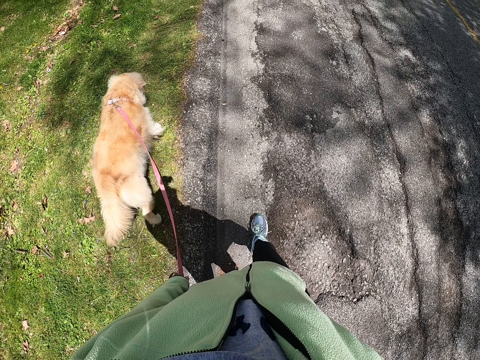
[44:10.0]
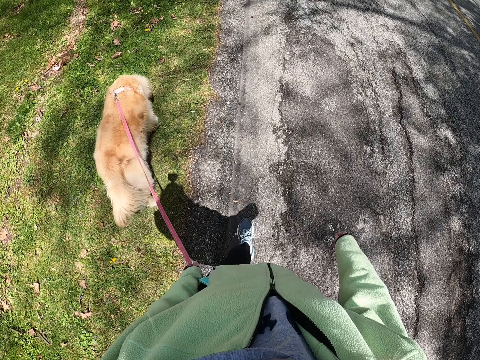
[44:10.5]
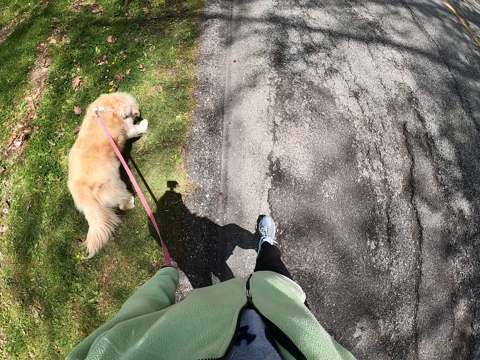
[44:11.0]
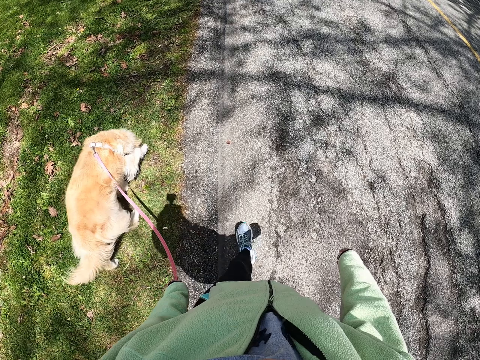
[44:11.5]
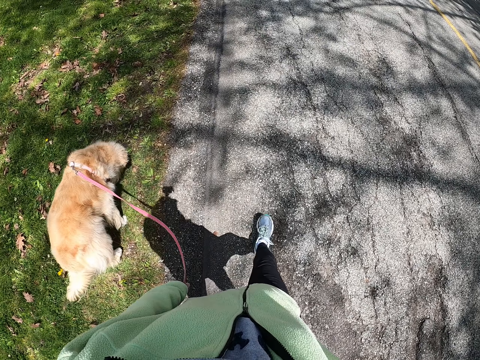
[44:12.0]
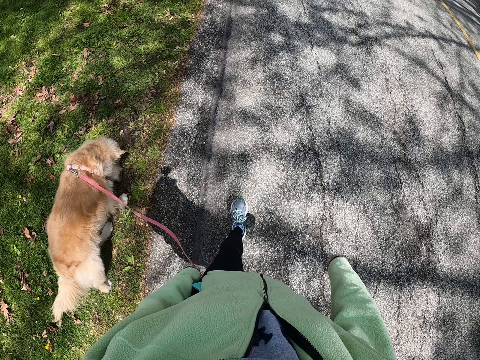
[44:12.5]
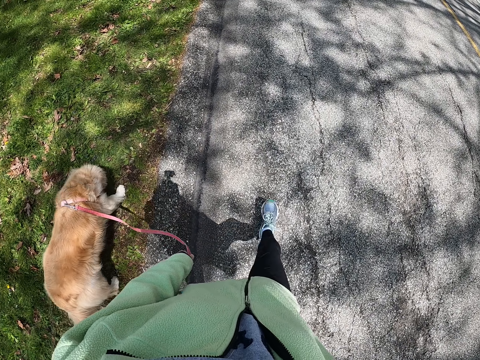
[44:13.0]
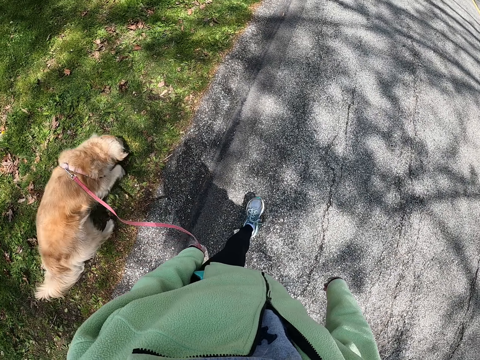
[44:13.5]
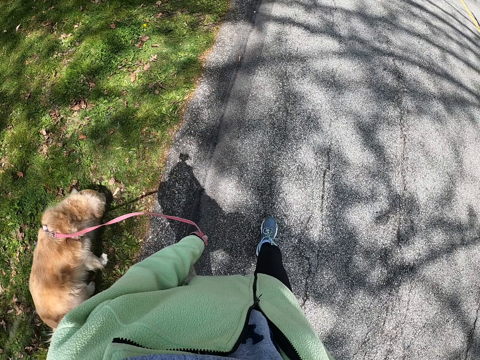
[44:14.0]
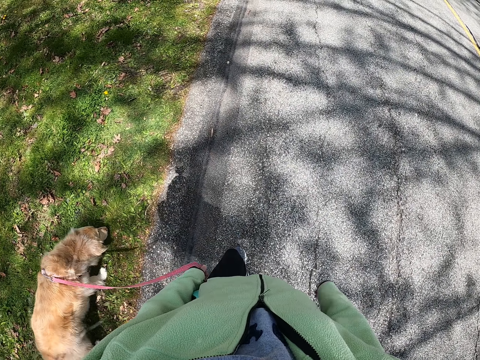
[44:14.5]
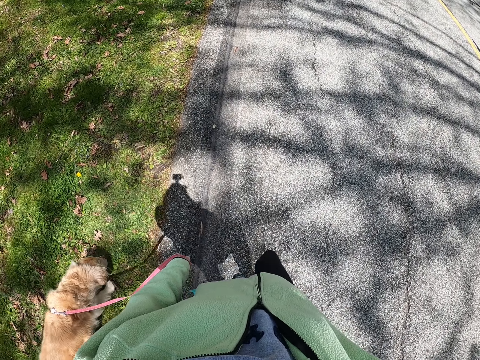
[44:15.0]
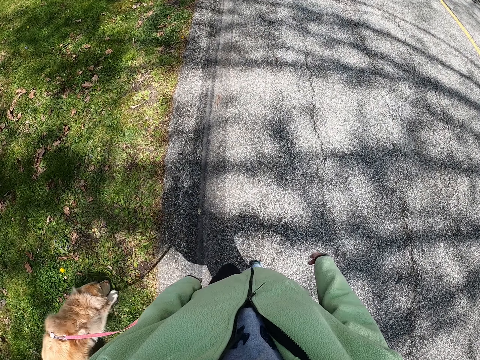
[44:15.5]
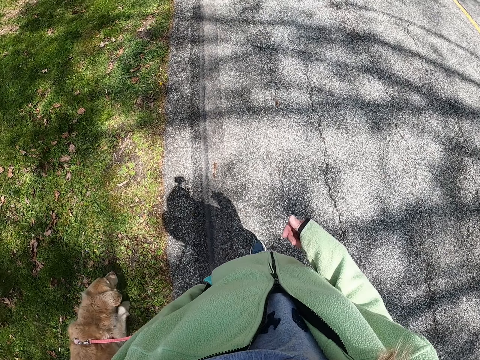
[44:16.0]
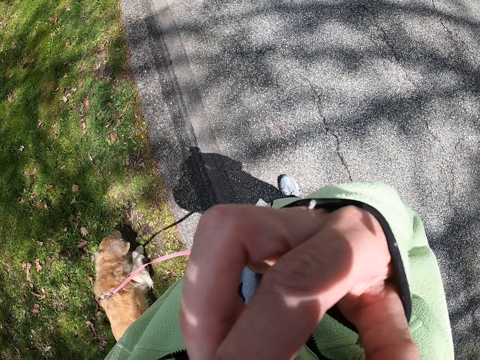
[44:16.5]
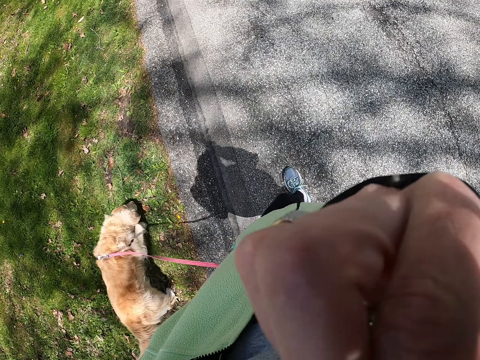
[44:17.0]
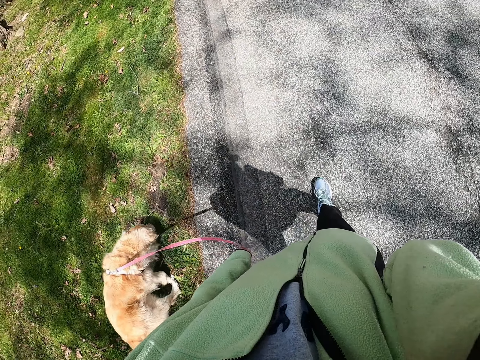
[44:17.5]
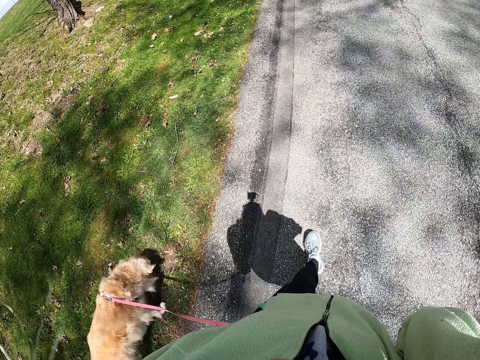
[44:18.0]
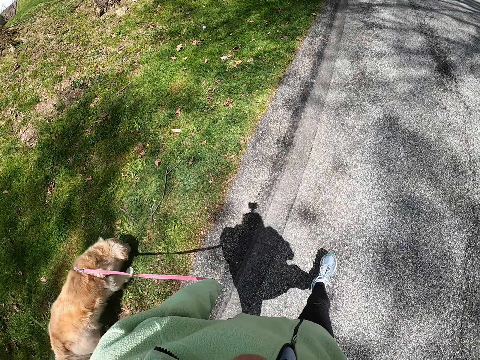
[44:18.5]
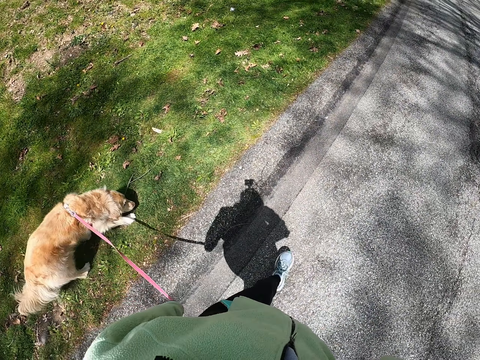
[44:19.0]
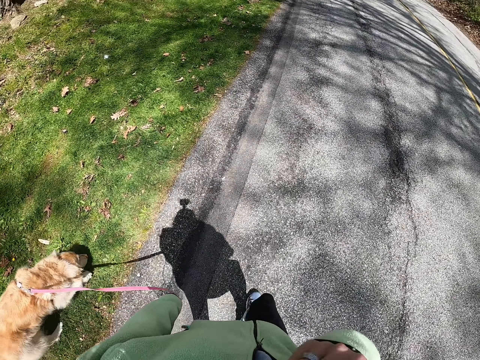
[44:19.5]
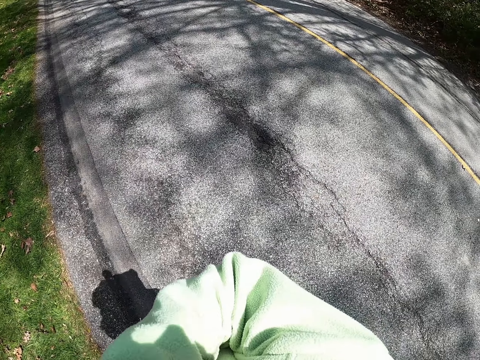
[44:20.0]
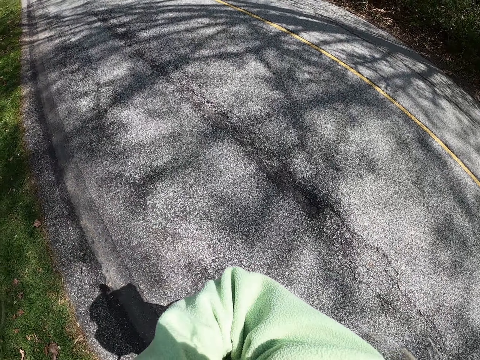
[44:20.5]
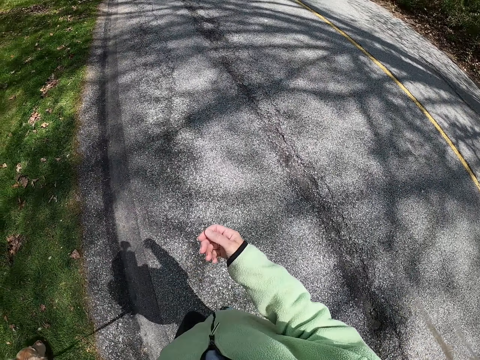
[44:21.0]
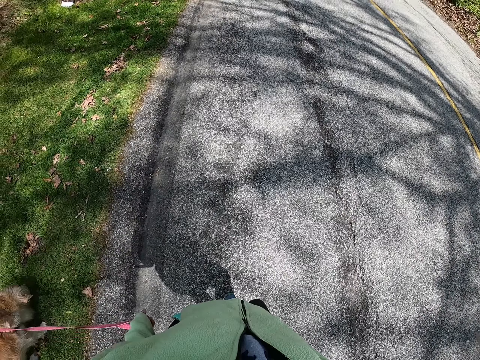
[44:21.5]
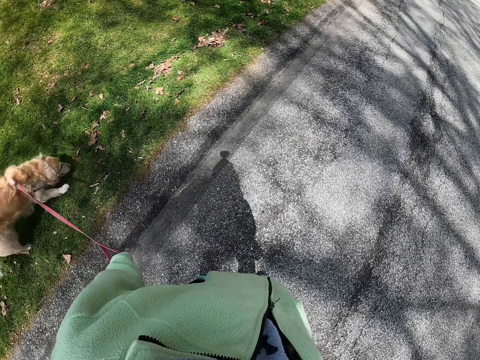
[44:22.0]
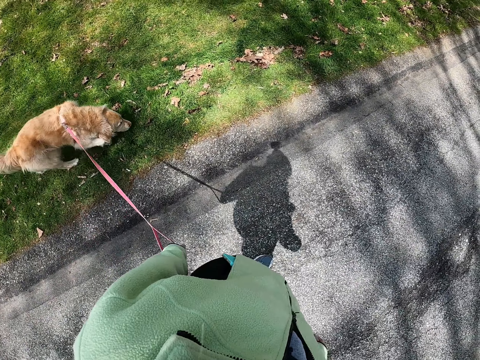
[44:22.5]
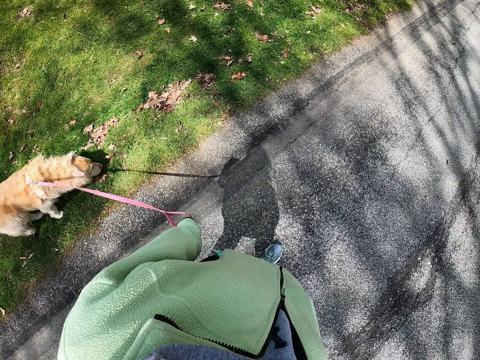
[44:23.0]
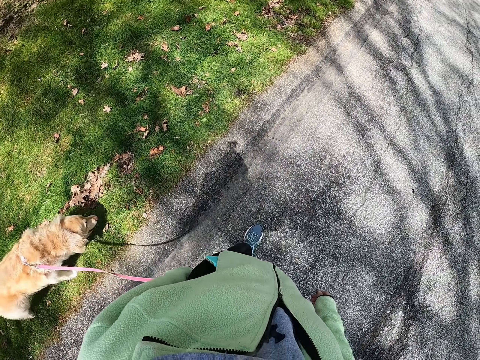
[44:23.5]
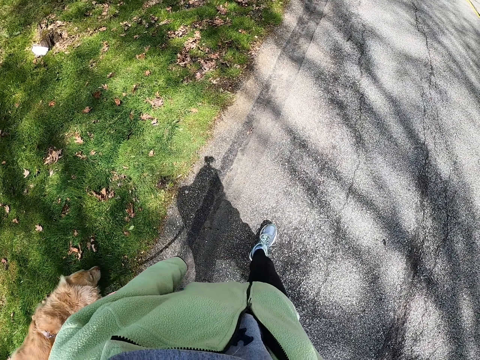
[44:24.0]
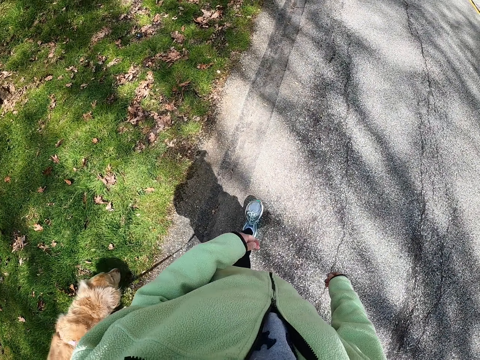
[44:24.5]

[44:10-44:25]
The camera wearer raises a hand up. They move the hand. They walk on a road. They move the hand. They walk on the road. They put the hand down. They walk on the road. They look around. They walk on the road.

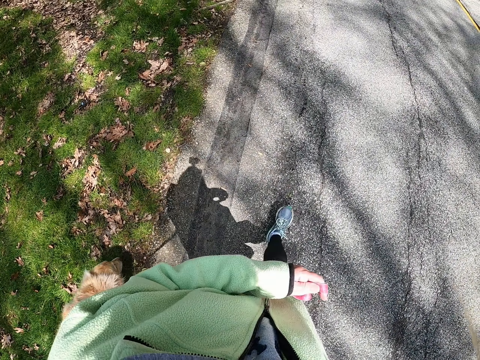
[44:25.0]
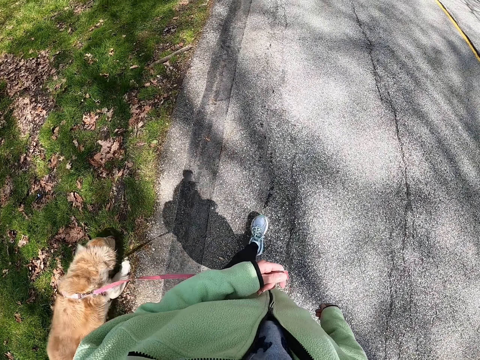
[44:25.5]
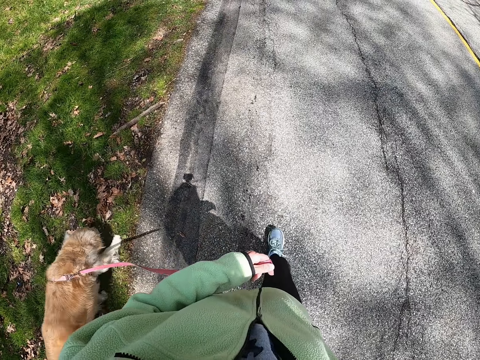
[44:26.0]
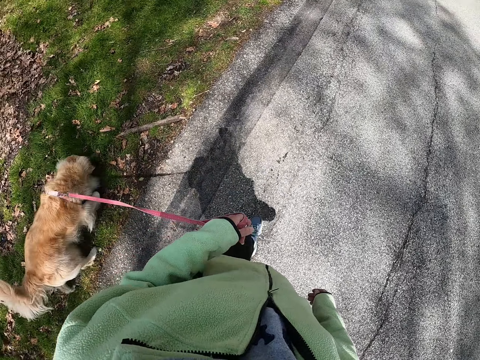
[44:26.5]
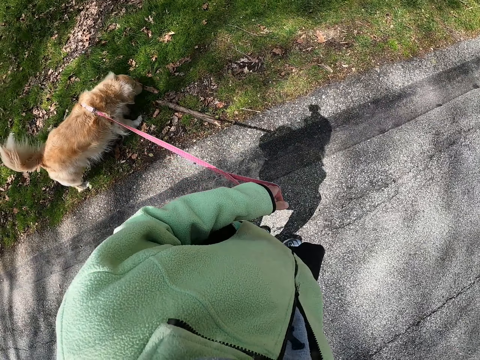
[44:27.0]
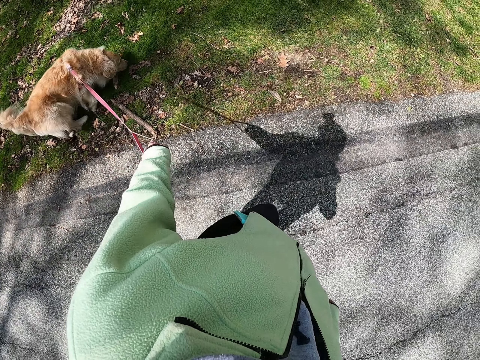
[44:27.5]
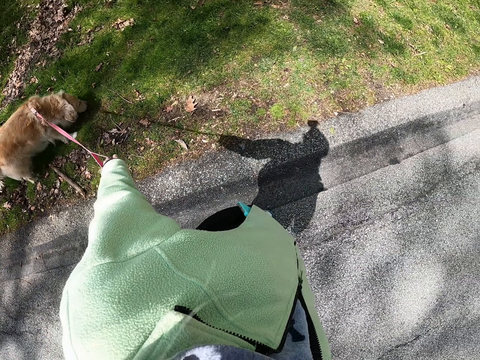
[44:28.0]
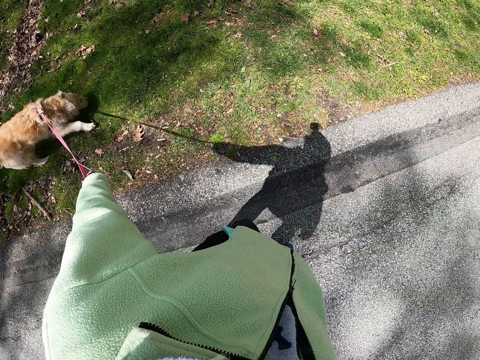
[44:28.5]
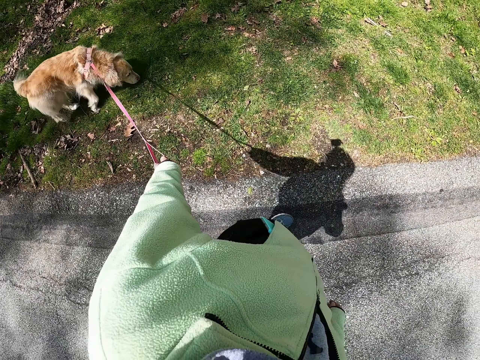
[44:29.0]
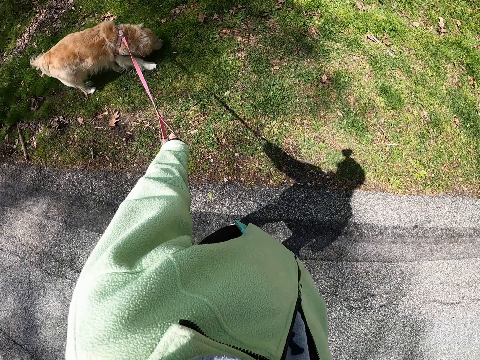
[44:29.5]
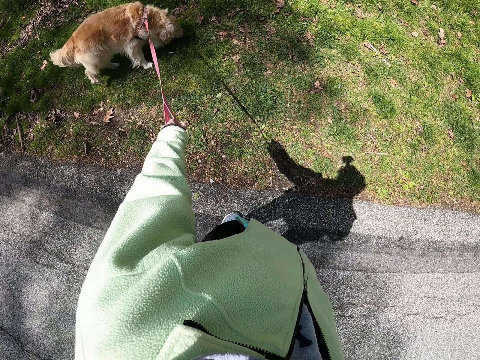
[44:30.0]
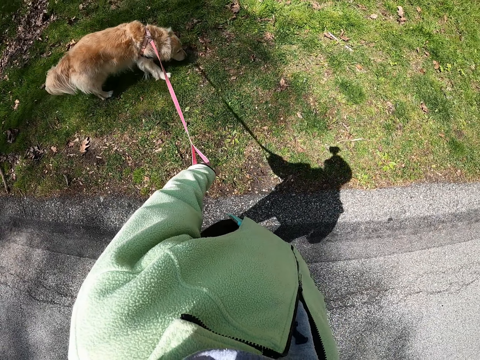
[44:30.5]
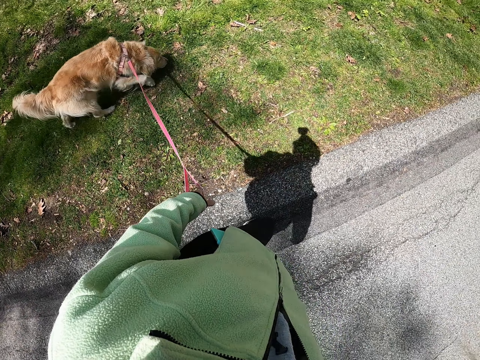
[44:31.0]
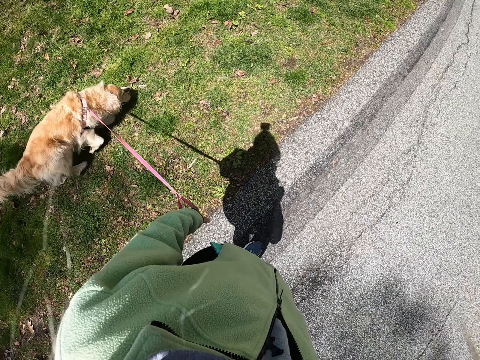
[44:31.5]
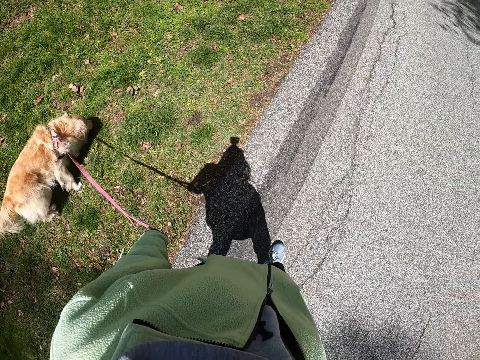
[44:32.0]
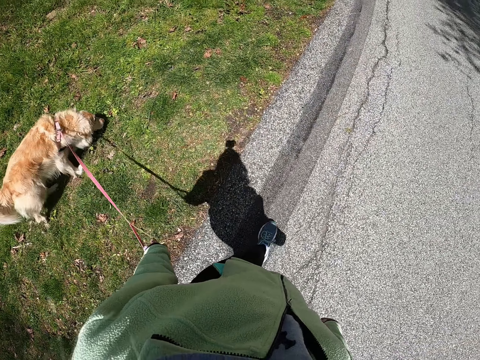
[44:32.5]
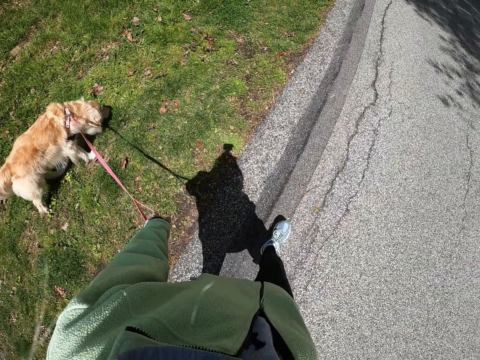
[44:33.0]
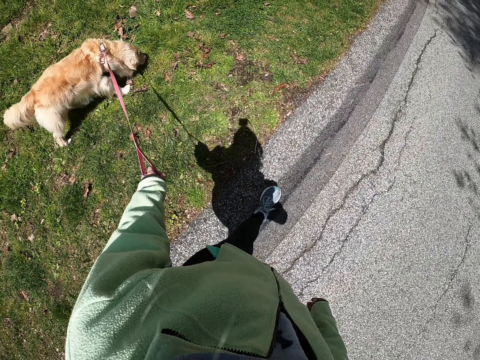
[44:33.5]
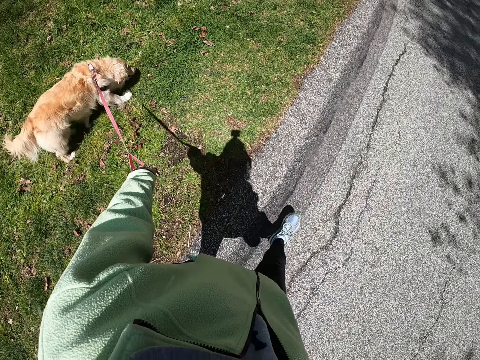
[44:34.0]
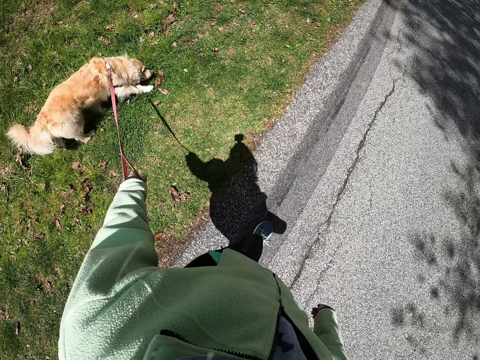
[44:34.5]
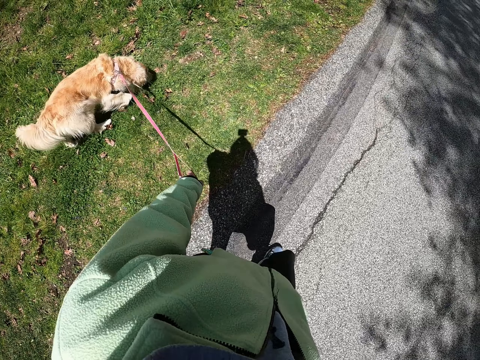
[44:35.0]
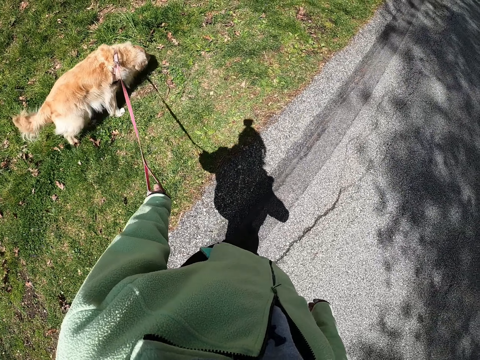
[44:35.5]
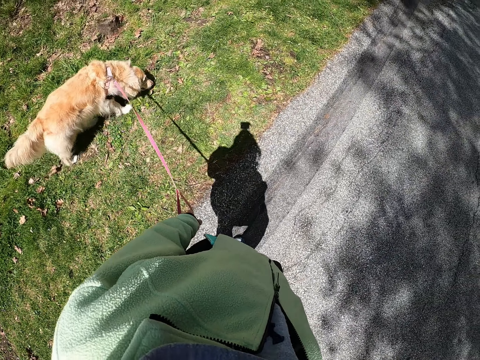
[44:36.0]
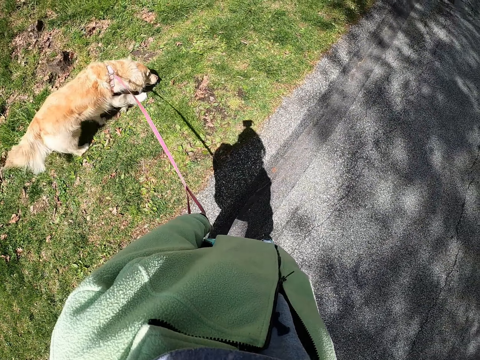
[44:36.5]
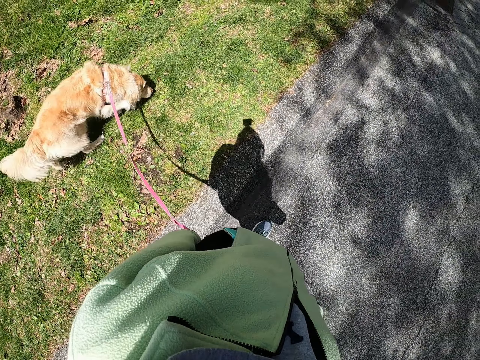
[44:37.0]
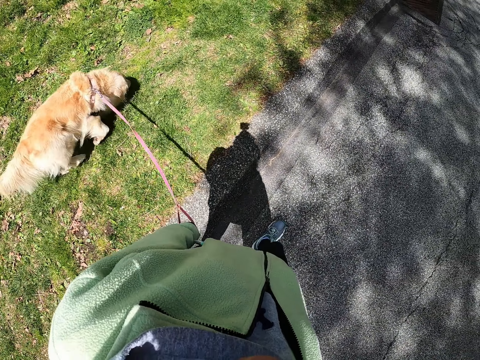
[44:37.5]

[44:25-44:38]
The camera wearer moves a hand. They walk on a road. They look around. They walk on the road. They stop. They walk on the road.
